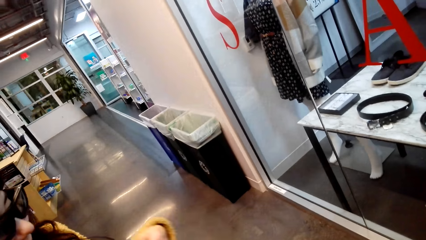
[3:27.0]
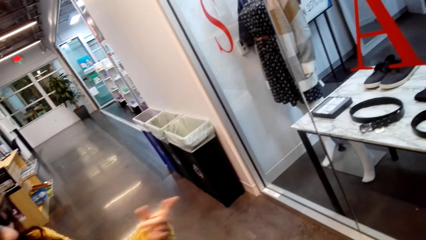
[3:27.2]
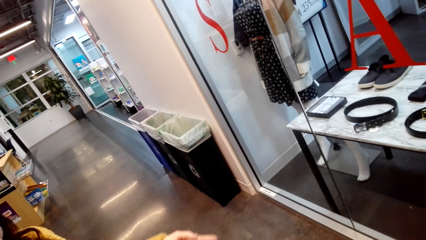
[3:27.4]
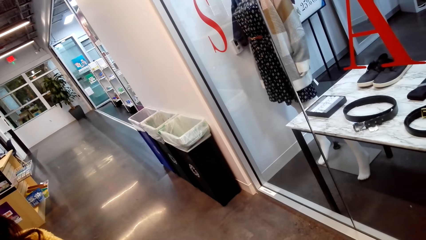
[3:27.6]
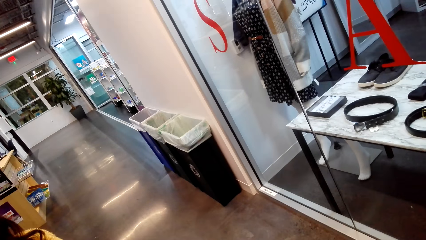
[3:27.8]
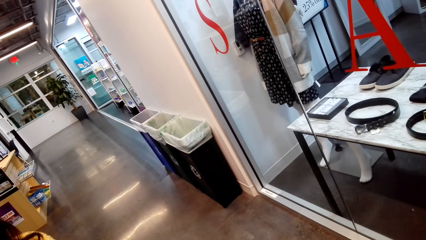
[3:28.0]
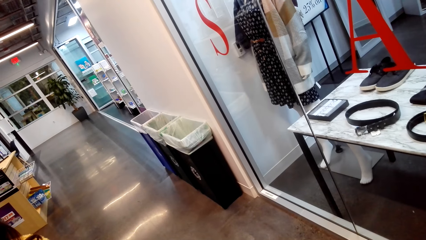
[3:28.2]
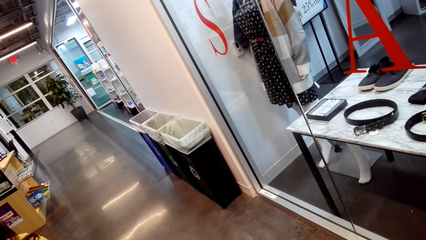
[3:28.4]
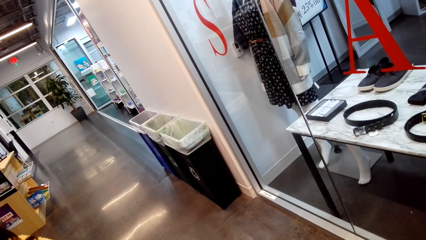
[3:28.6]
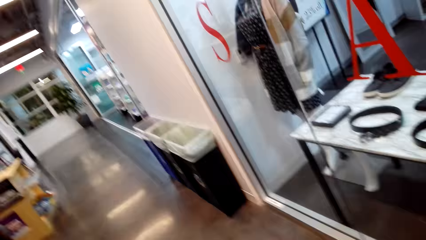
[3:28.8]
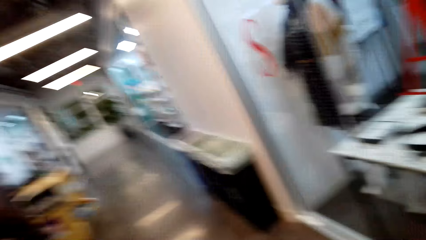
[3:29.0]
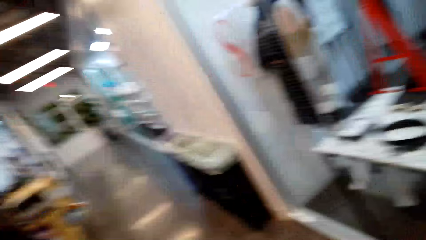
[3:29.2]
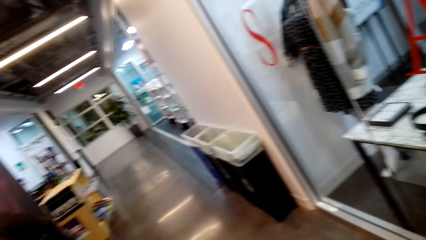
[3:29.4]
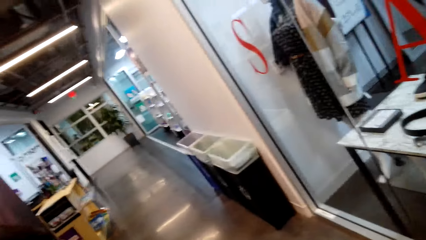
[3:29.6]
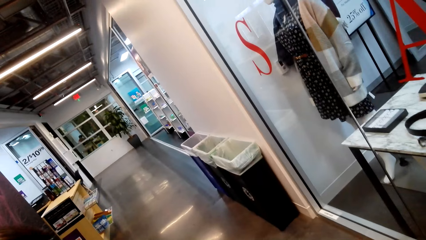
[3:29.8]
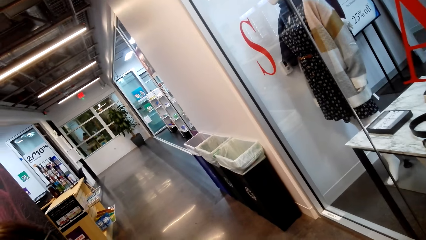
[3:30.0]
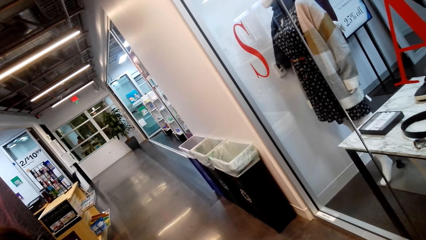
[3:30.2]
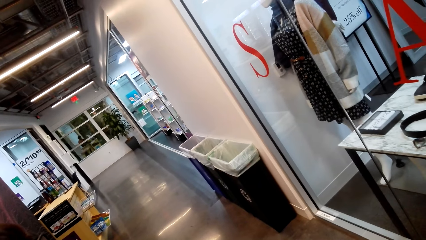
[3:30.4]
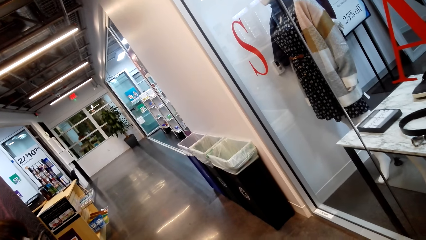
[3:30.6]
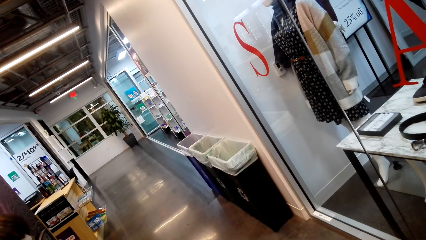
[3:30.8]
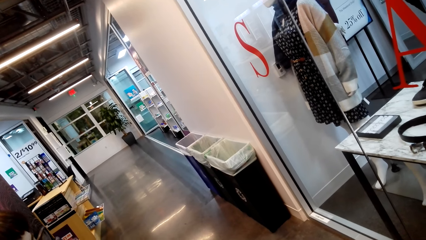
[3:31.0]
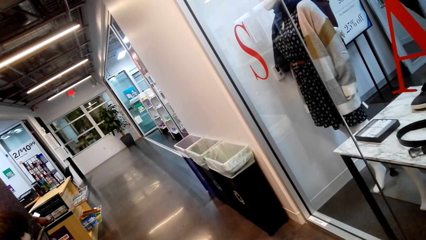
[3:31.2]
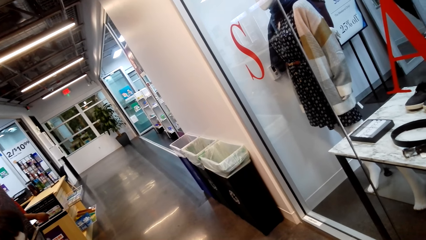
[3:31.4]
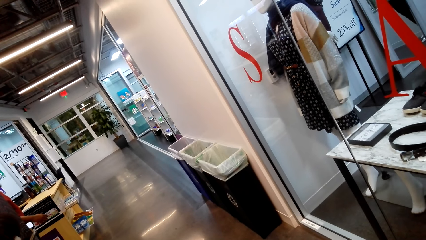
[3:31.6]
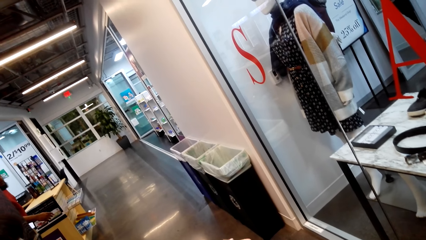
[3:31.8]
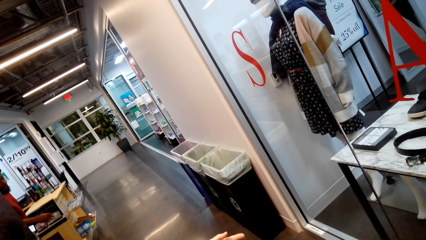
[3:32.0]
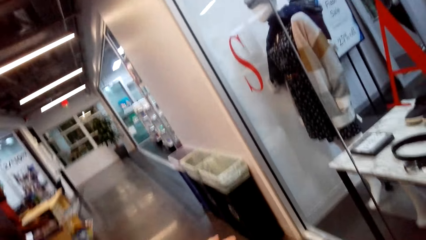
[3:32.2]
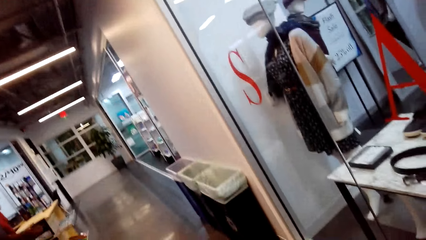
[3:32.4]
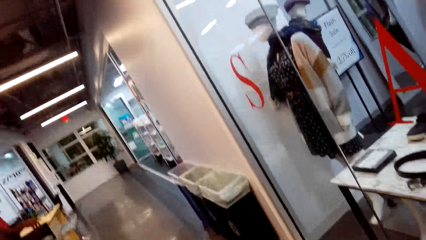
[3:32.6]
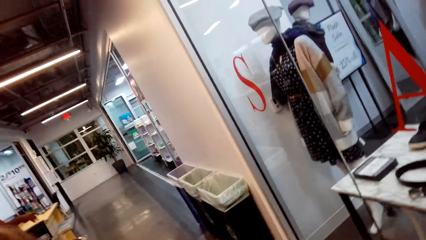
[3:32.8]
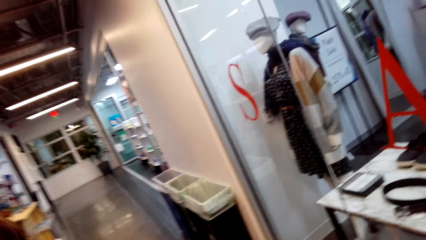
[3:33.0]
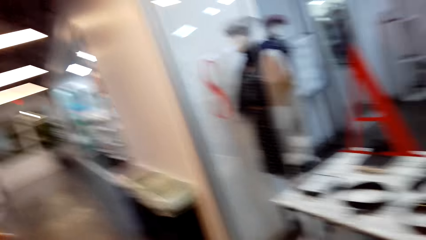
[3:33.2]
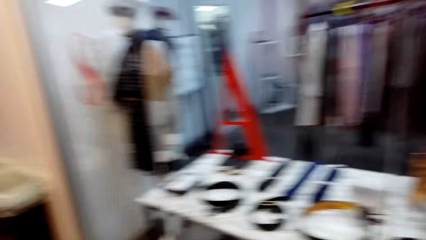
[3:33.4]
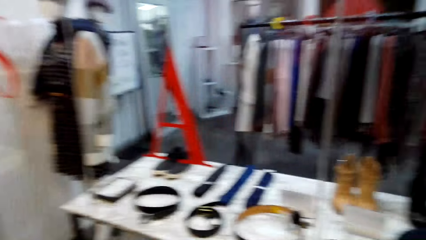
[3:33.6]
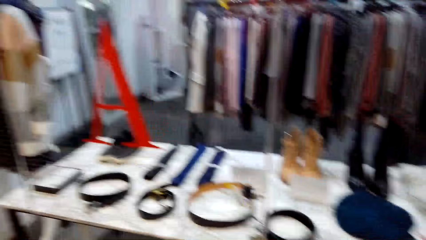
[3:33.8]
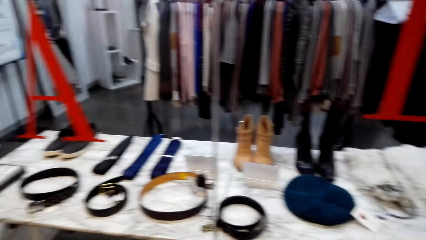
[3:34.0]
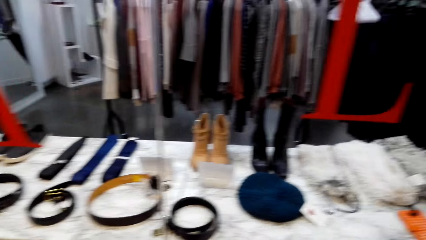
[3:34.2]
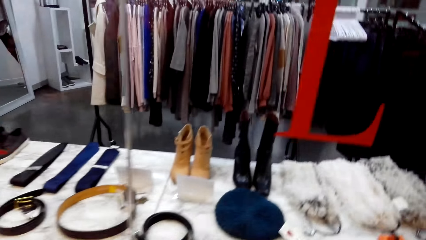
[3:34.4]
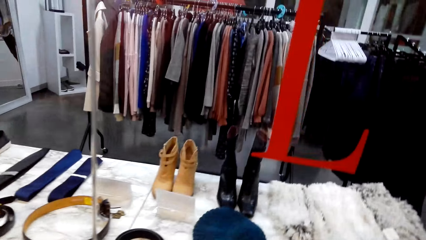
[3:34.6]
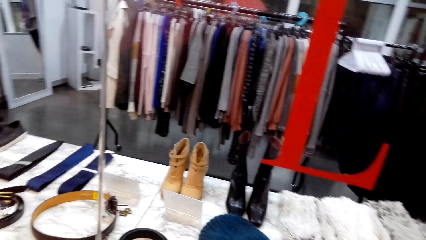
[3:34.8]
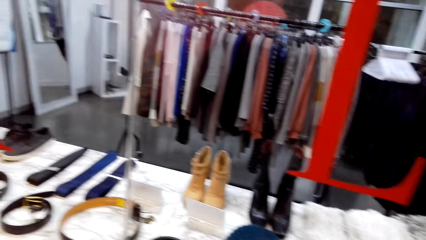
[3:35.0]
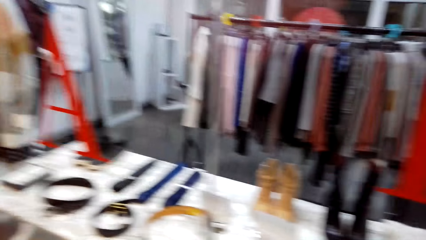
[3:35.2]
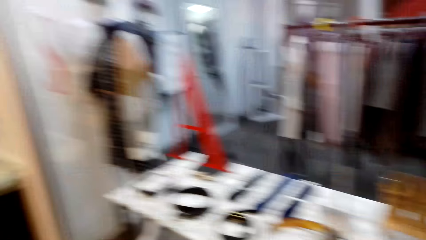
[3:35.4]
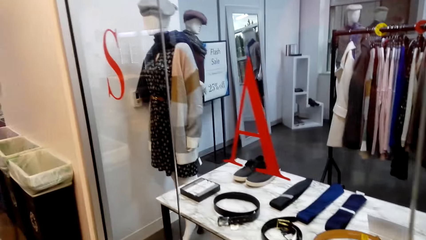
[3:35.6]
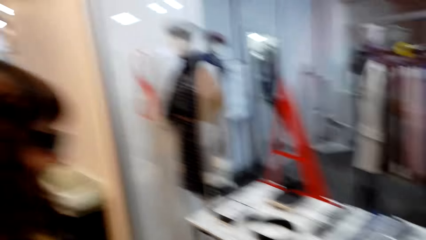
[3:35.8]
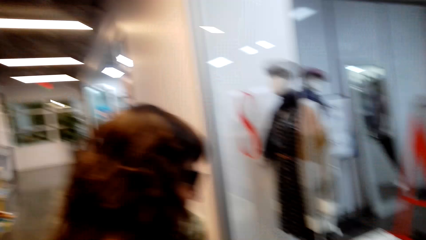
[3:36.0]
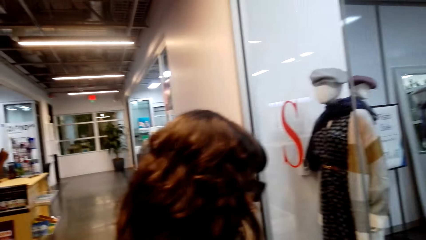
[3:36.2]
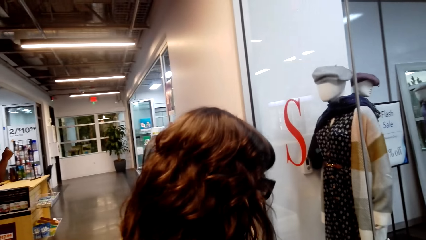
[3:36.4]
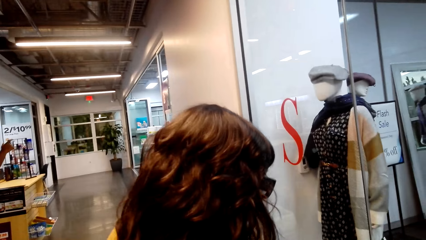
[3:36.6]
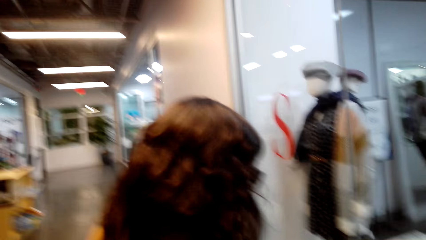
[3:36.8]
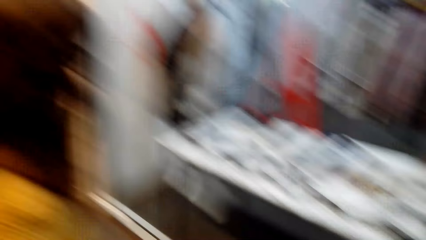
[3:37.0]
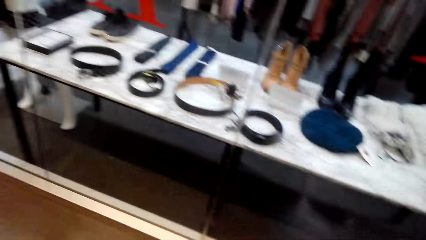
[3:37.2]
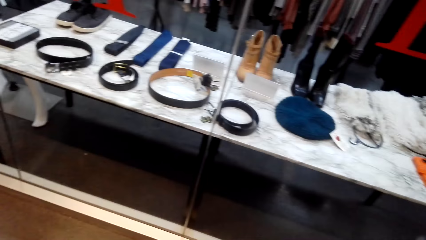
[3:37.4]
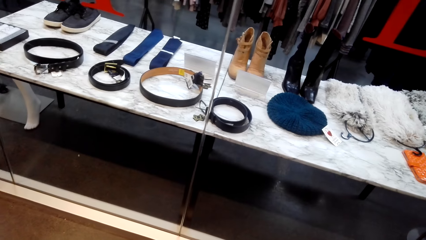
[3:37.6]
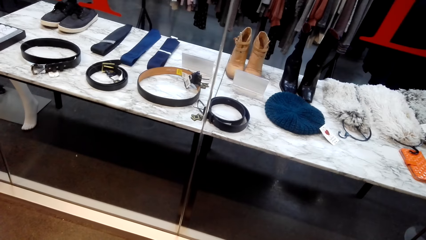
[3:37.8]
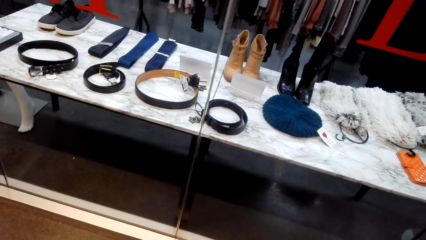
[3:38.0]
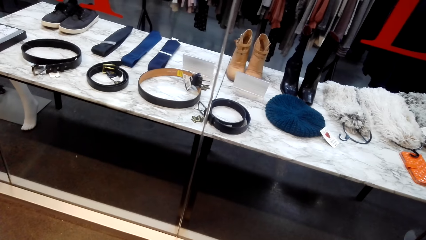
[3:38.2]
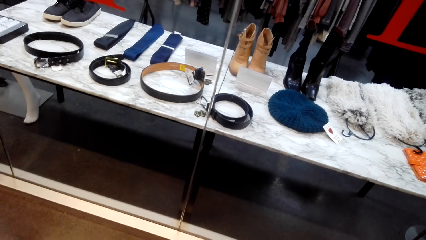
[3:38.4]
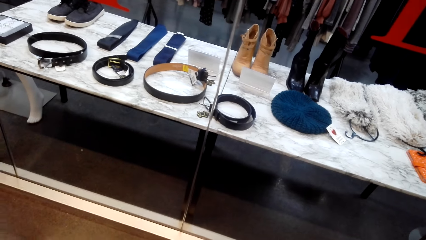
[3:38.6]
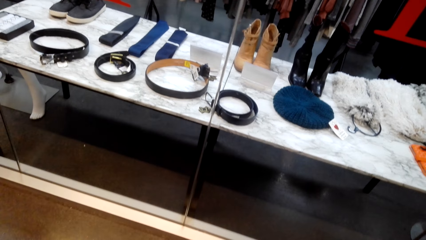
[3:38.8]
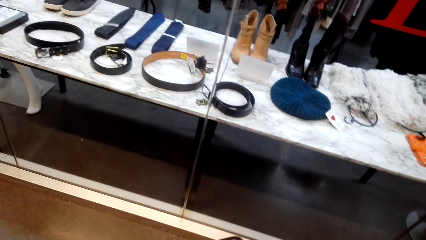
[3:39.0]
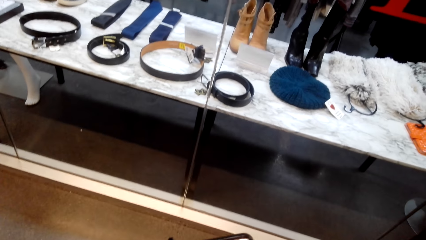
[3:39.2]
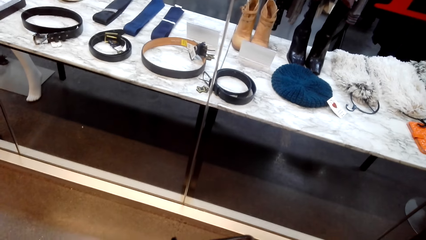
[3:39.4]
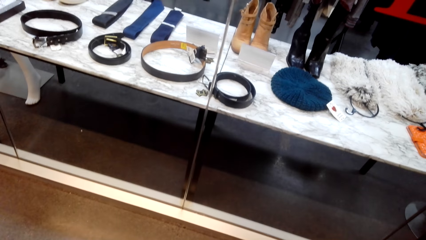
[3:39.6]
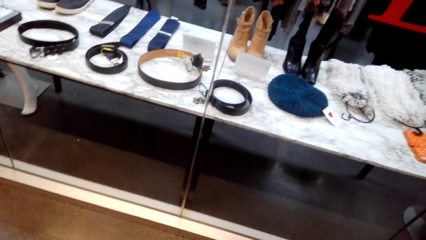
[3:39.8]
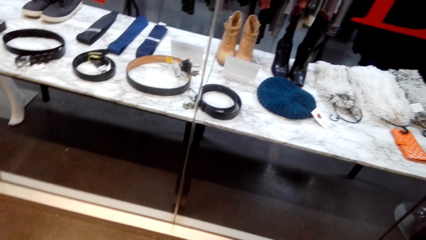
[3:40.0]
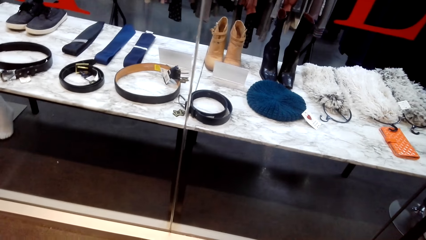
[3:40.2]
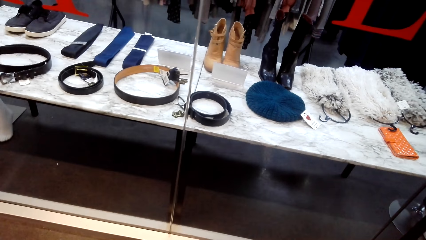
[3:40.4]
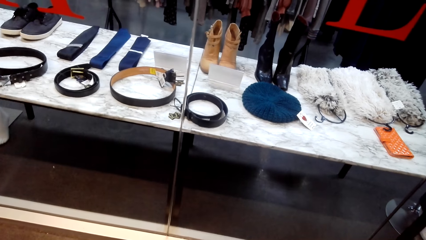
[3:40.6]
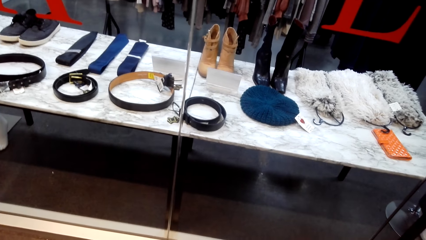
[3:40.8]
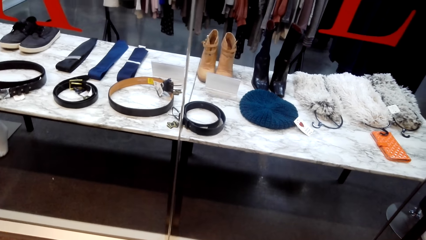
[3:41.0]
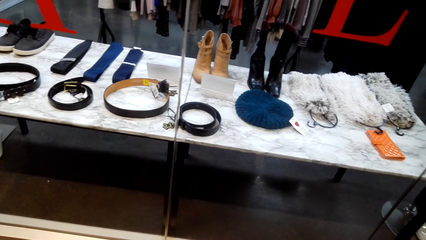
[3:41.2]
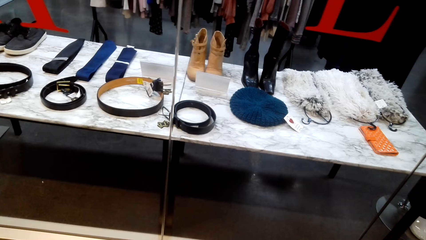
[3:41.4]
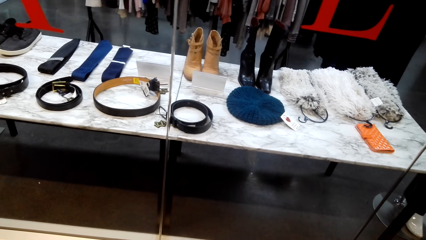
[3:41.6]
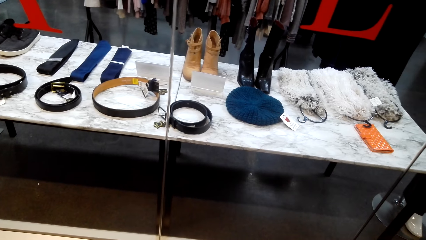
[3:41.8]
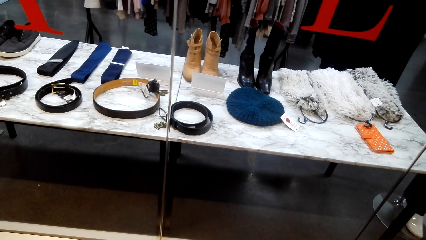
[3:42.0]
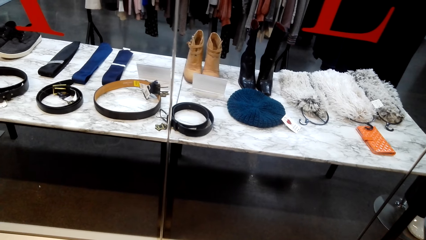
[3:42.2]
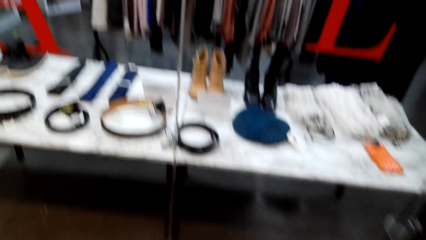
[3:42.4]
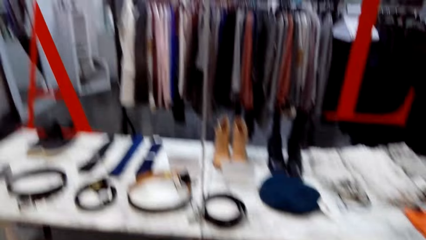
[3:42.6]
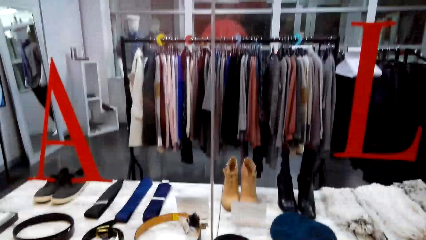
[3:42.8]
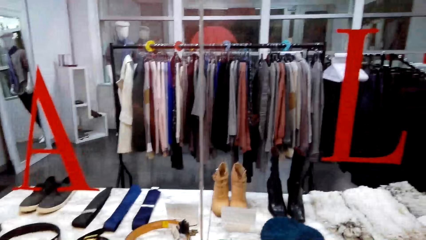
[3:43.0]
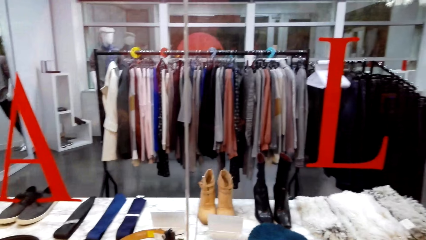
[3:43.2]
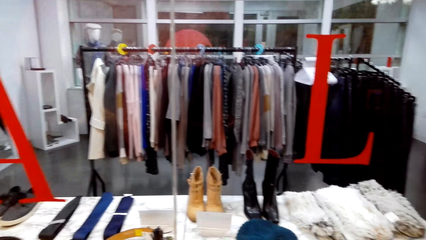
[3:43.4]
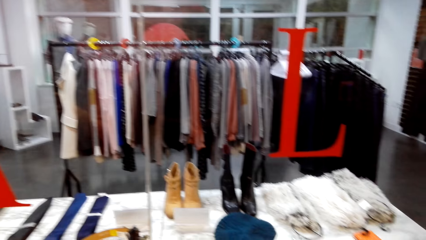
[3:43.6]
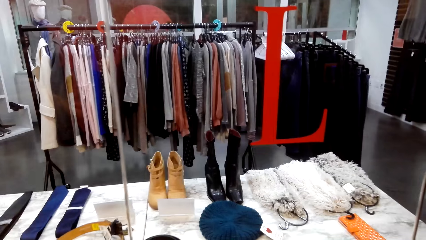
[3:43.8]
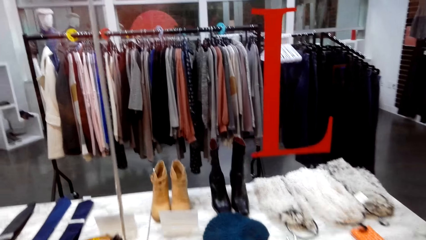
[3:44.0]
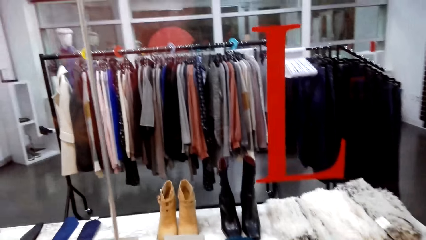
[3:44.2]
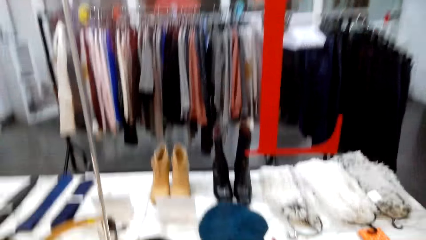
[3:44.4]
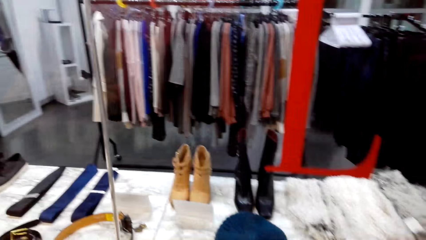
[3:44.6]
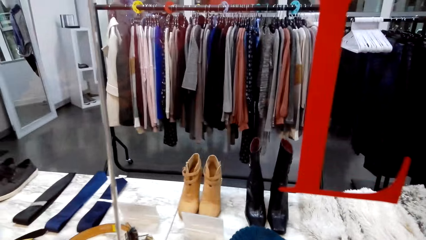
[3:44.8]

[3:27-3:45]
The camera wearer looks at clothes. They talk with a person. They look at clothes.
